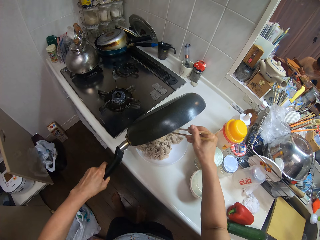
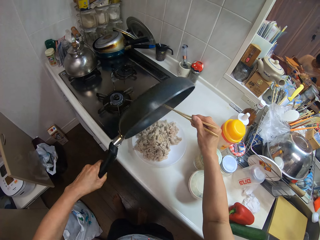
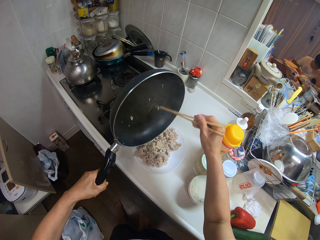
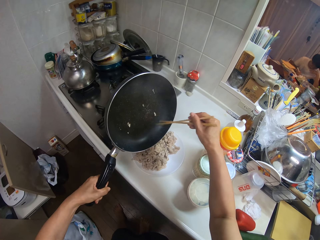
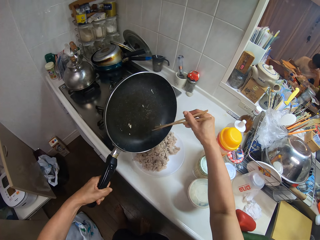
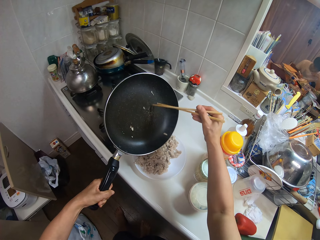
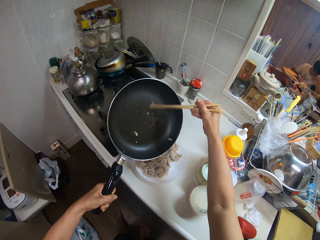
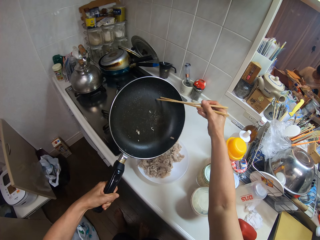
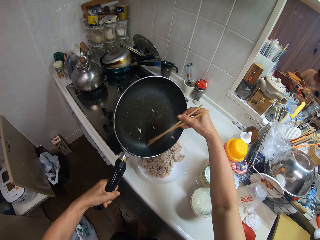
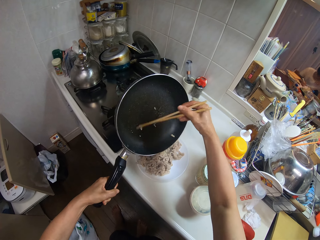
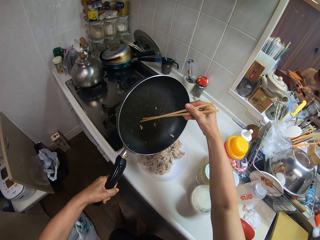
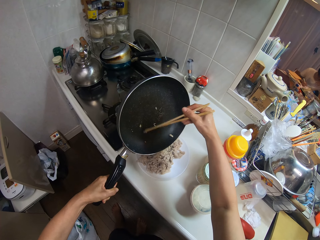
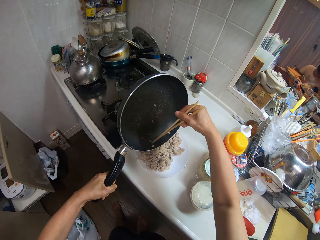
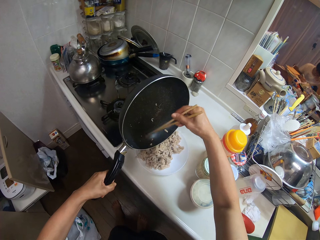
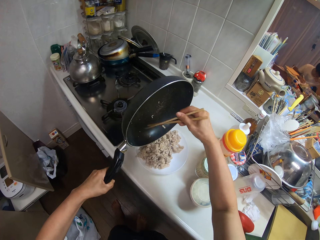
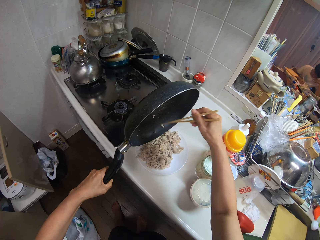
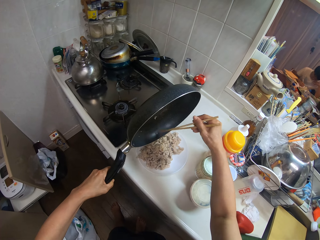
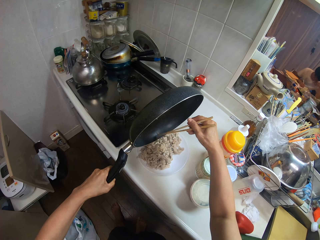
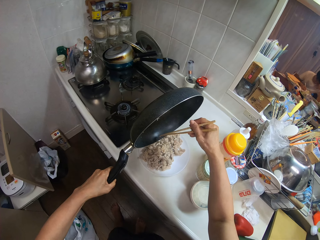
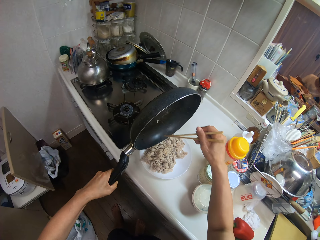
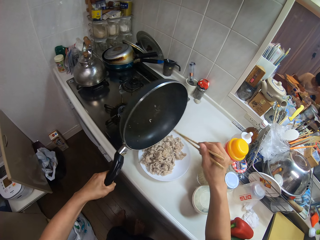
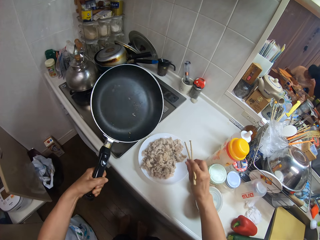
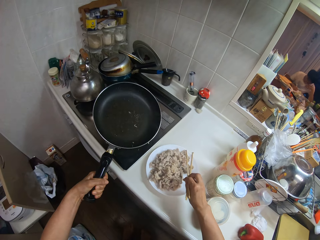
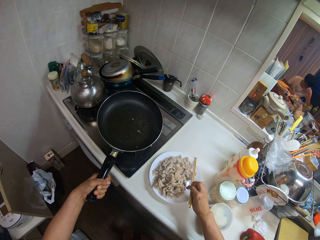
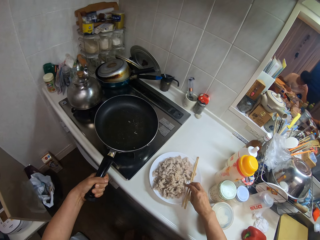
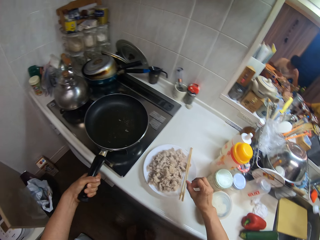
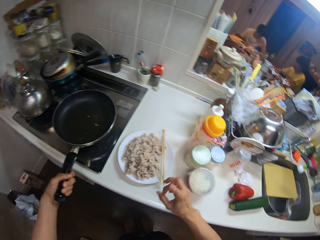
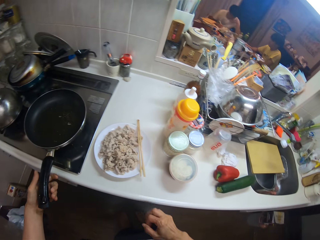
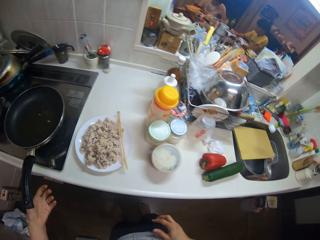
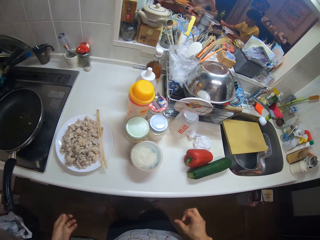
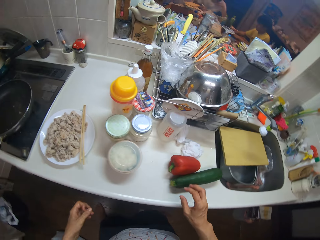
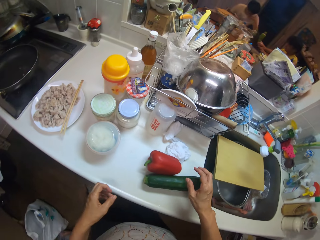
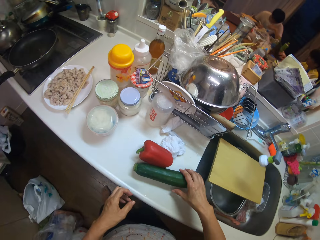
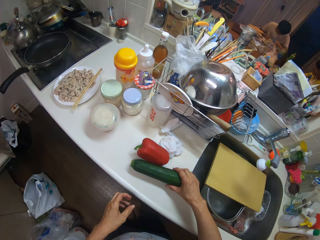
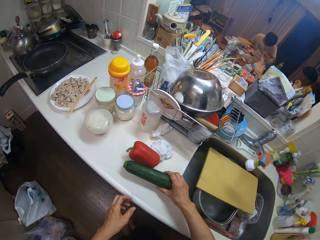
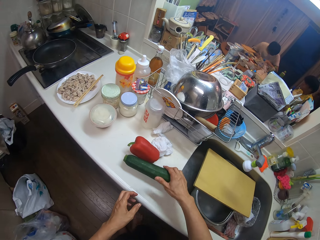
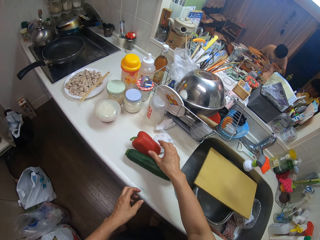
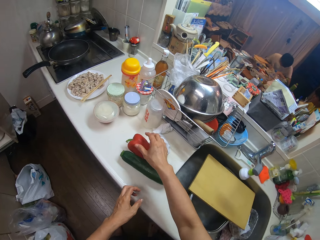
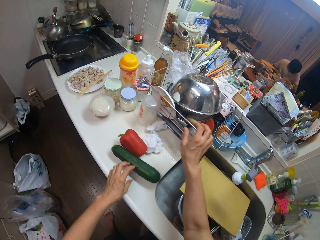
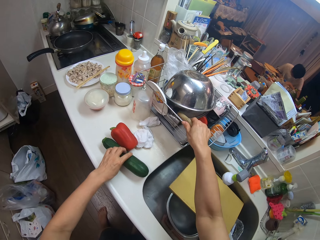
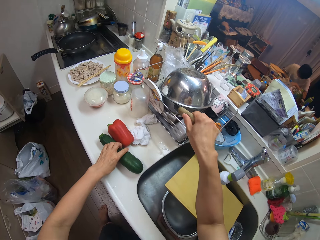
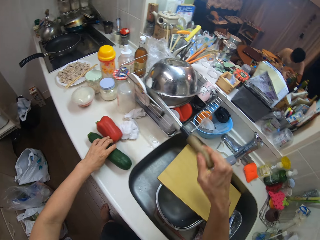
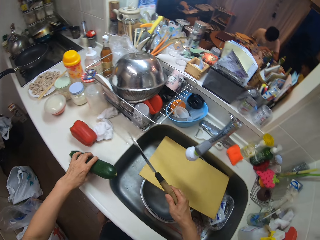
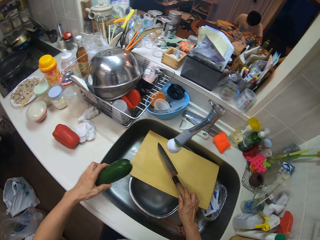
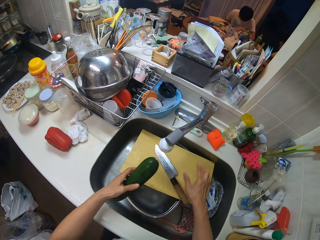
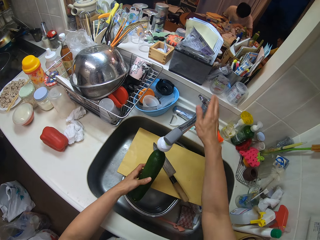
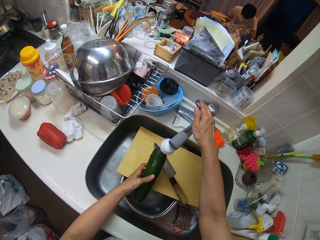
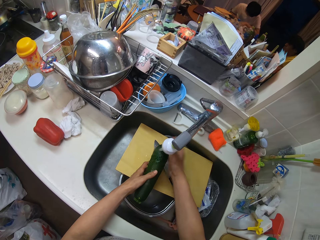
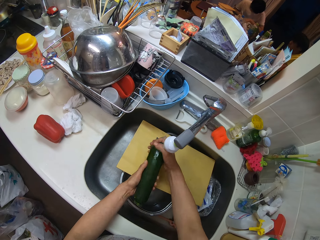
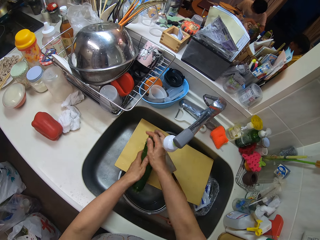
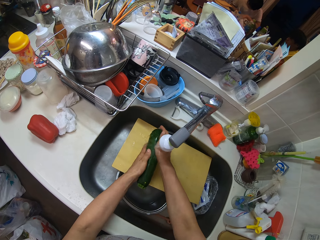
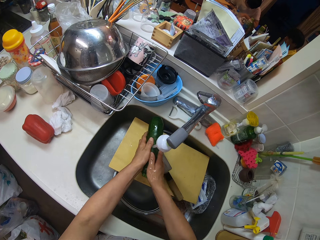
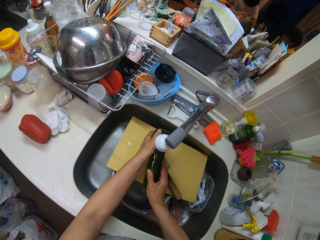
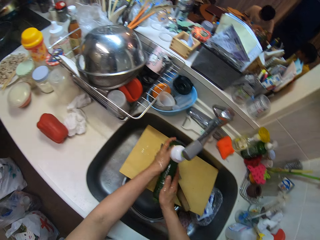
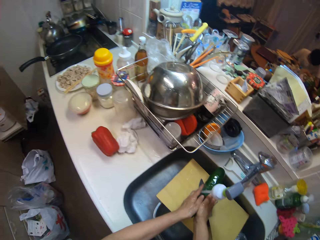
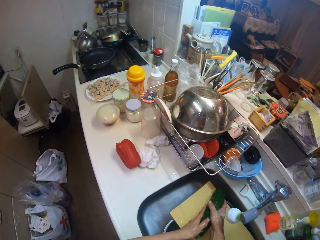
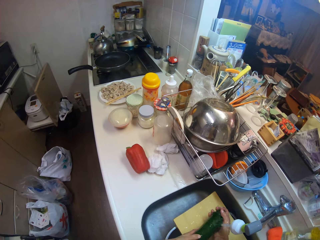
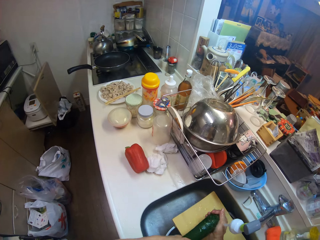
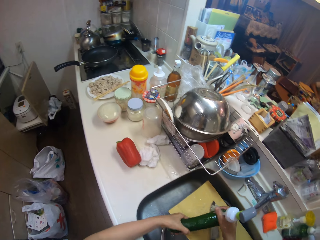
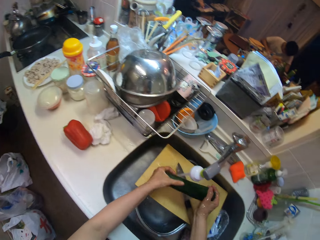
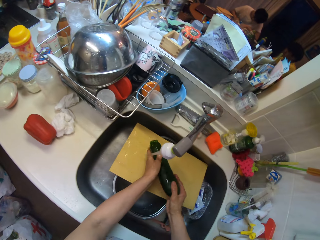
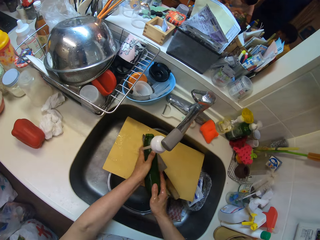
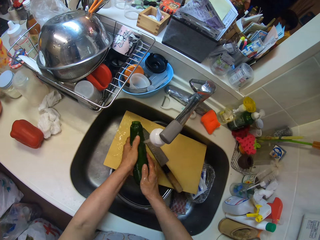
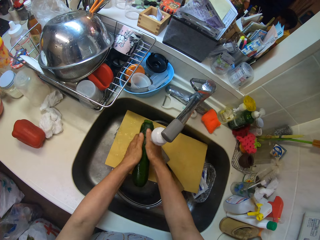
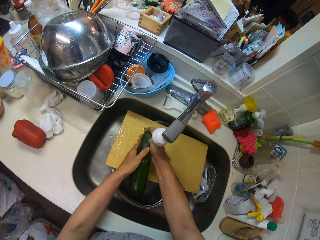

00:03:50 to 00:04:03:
The camera wearer clears the fry pan. She places the frying pan on the stove and places the chopsticks on the edge of the plate. She touches the cucumber on the slab with her right hand. She touches the bell pepper on the slab with her right hand. She takes a knife from the dish drainer with her right hand. She takes the cucumber from the slab with her left hand. She places the knife on the chopping board. She turns on the tap. She rinses the cucumber under the tap.

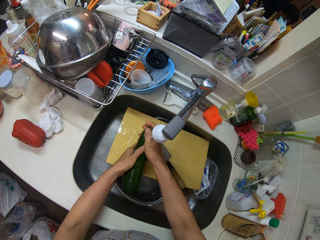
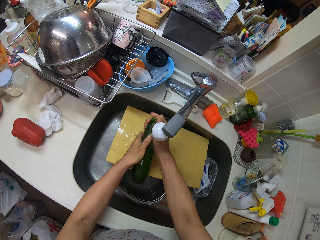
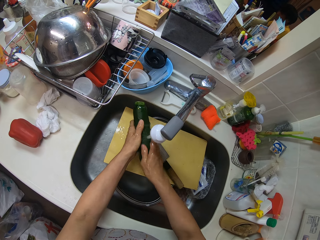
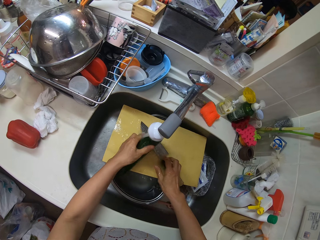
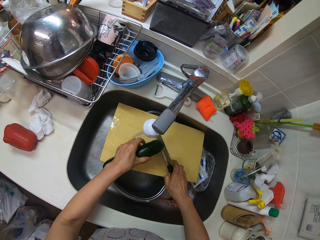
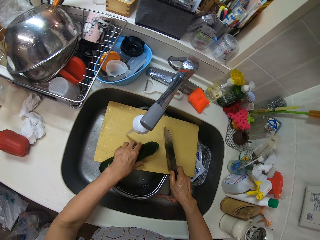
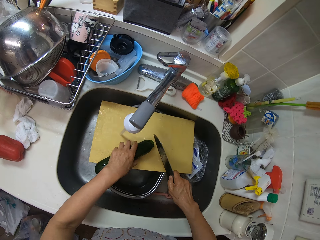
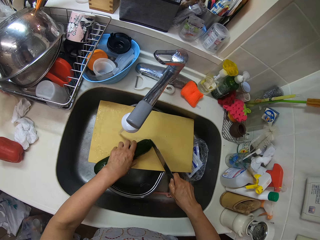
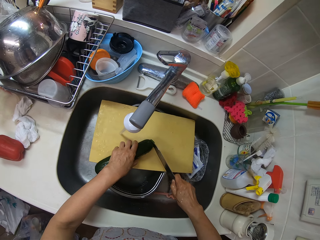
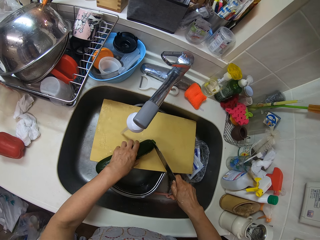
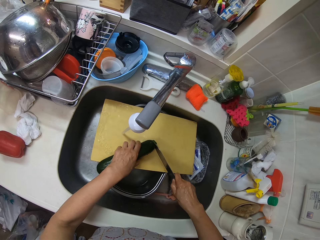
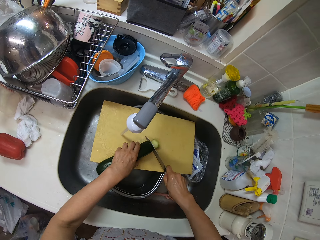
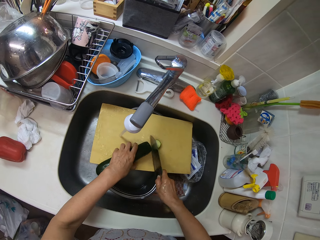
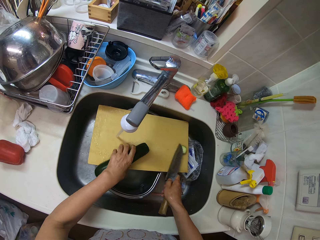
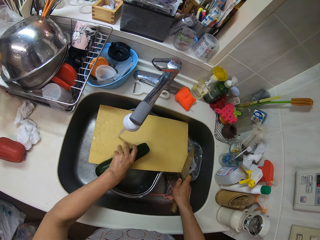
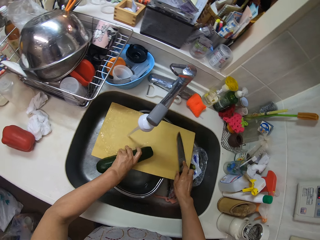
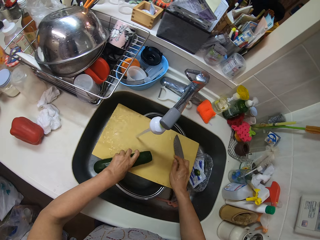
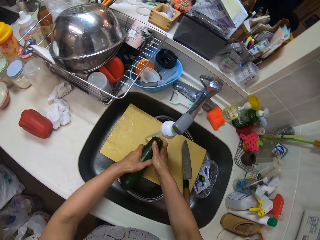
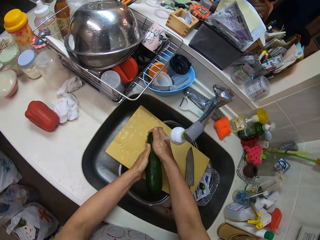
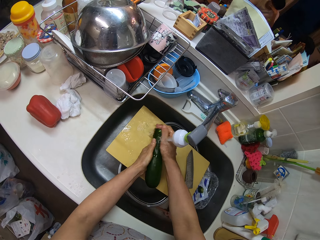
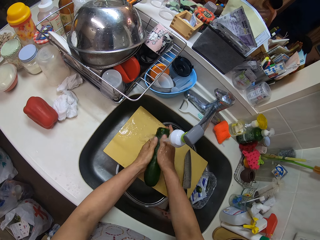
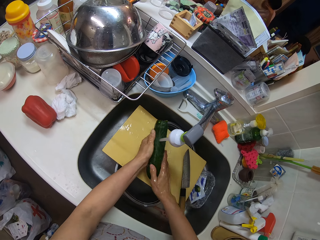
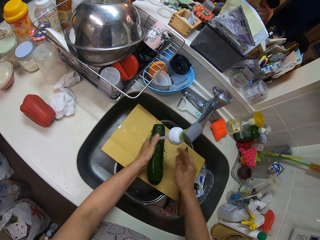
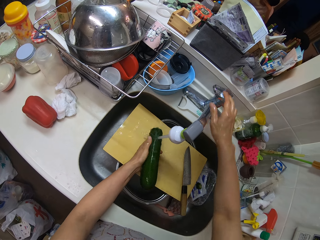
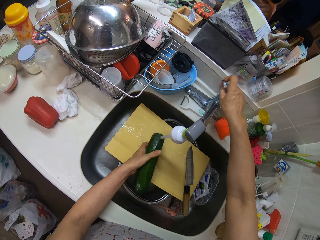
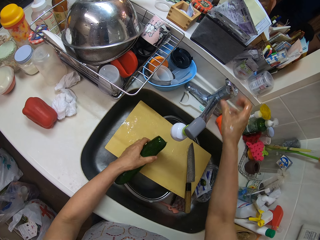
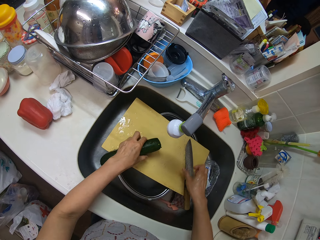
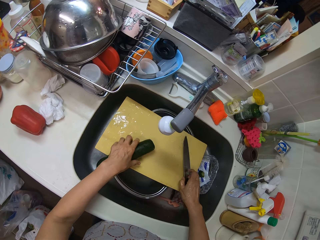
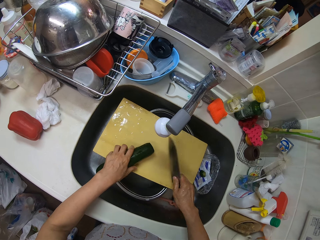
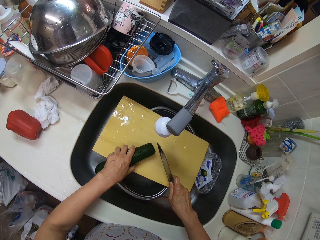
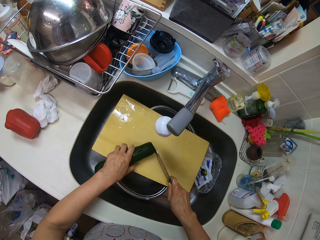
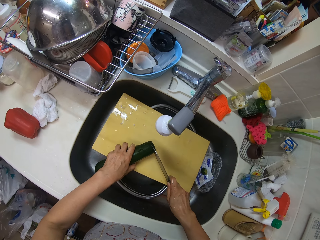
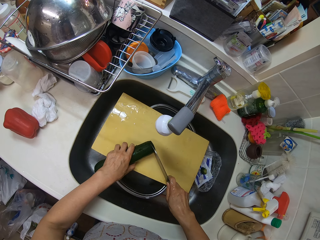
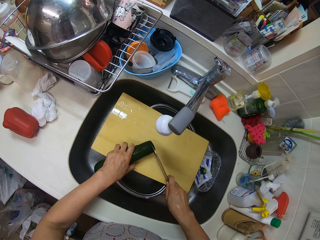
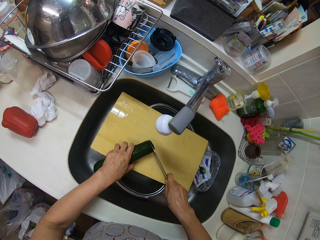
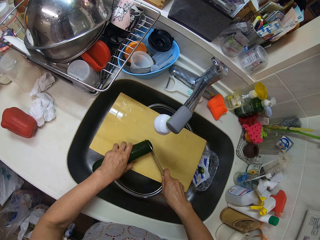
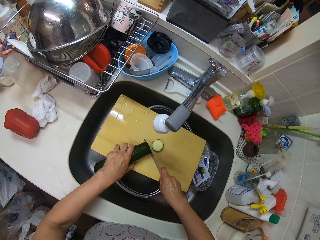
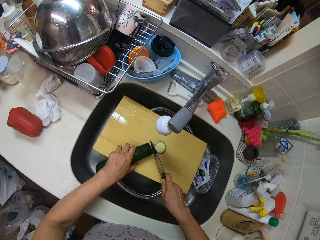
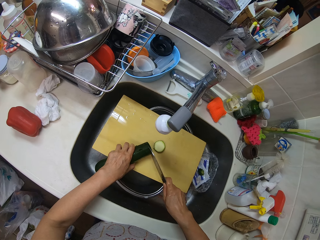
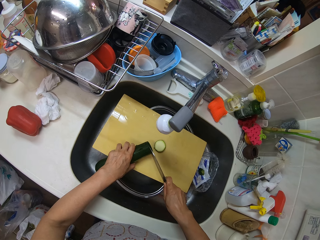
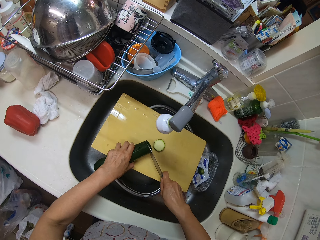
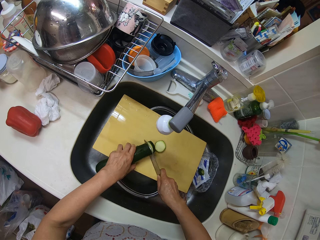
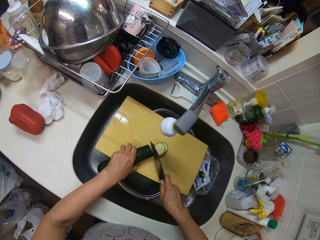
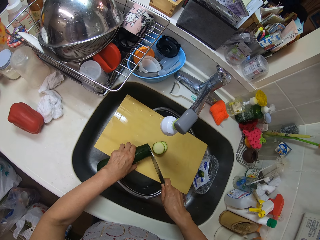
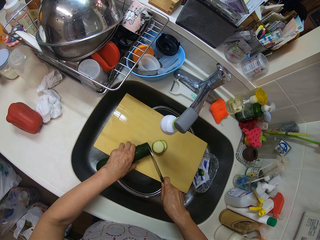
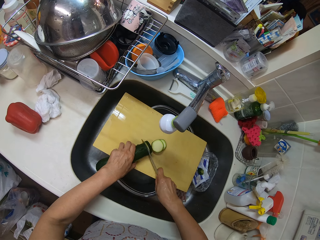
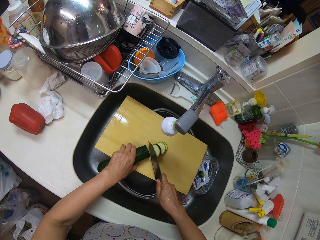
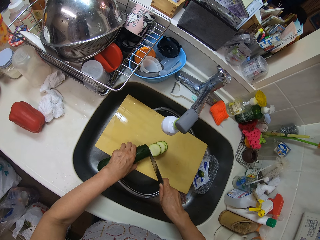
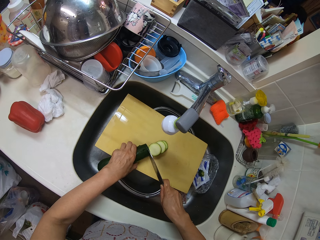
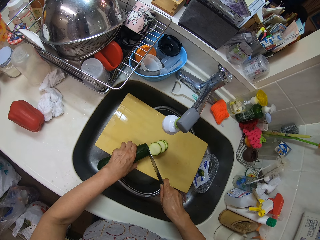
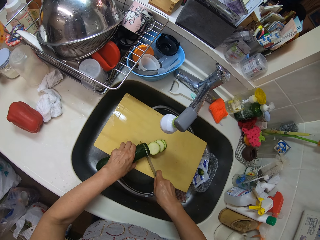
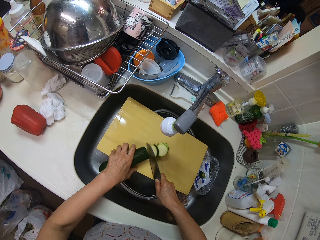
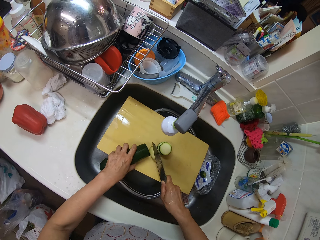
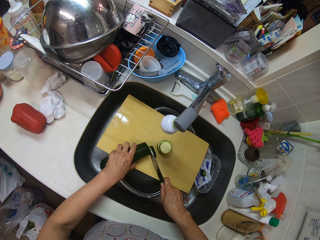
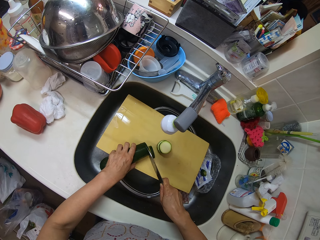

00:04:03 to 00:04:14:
The camera wearer picks up the knife from the chopping board. They cut the tip of the cucumber with the knife on the chopping board. They push the tip of the cucumber into the basin with the knife. They place the knife on the chopping board. They rinse the cucumber under the tap. They turn off the tap. They place the cucumber on the slab. They pick up the knife from the chopping board. They slice the cucumber with the knife.
